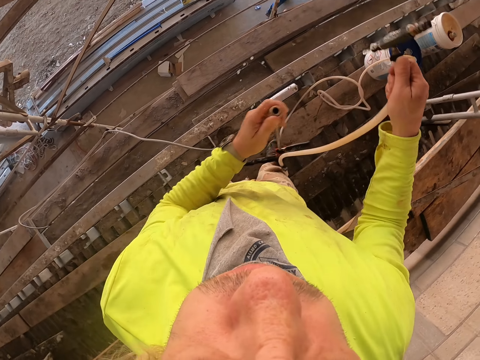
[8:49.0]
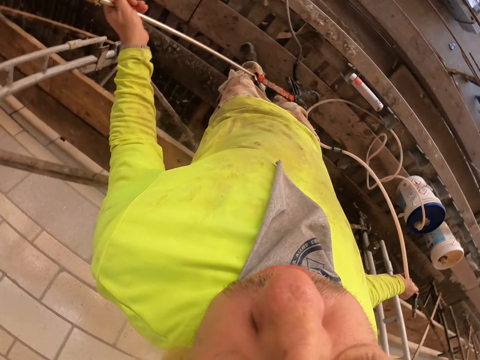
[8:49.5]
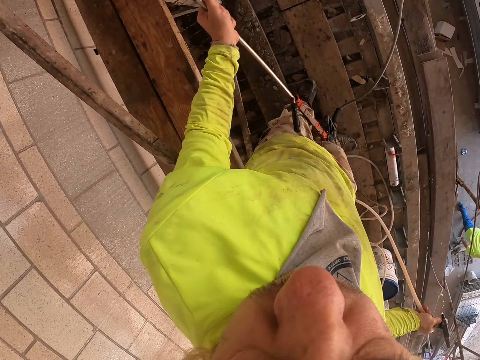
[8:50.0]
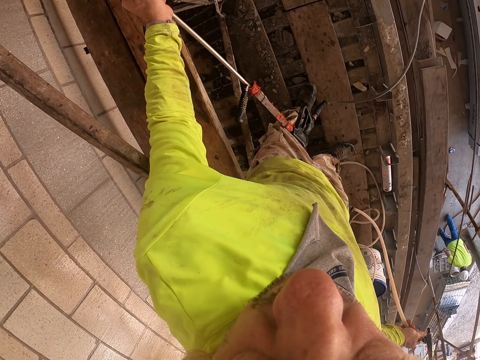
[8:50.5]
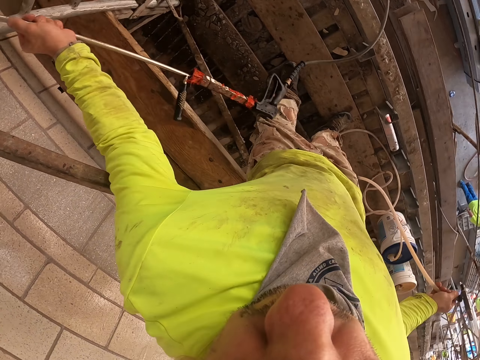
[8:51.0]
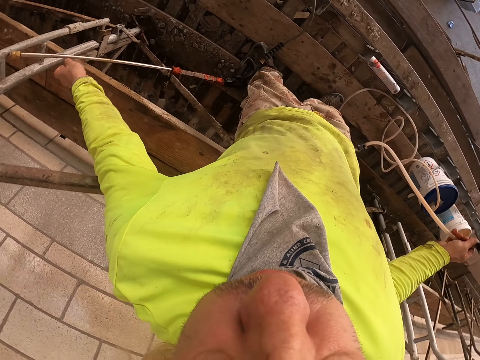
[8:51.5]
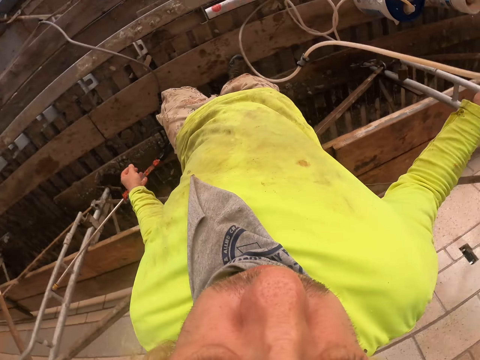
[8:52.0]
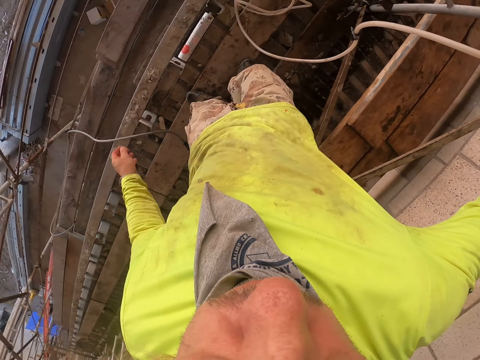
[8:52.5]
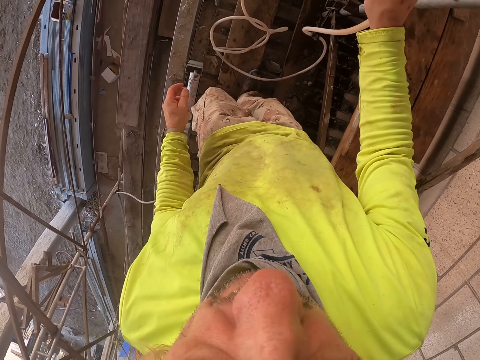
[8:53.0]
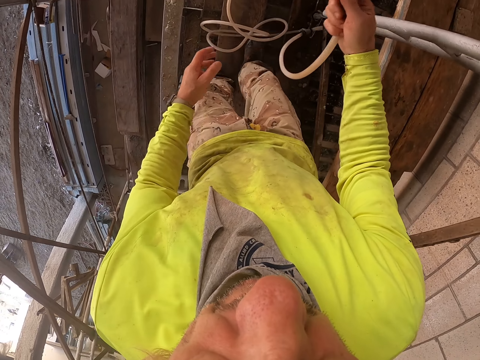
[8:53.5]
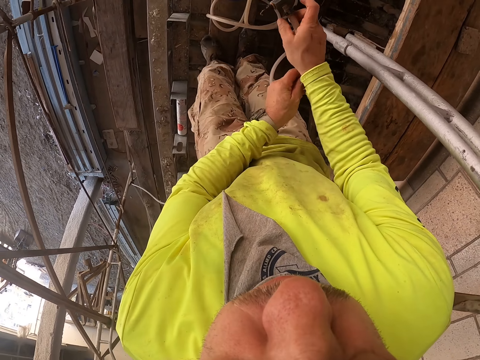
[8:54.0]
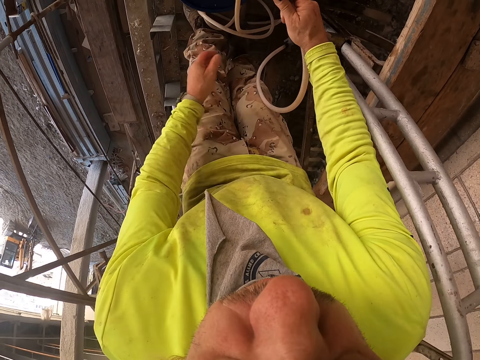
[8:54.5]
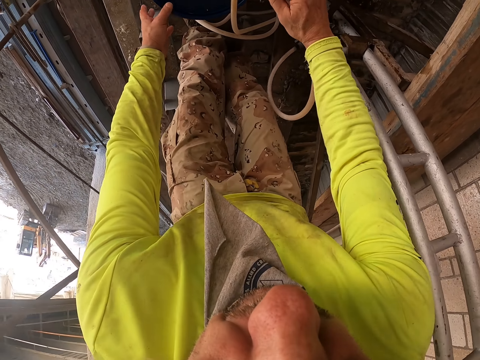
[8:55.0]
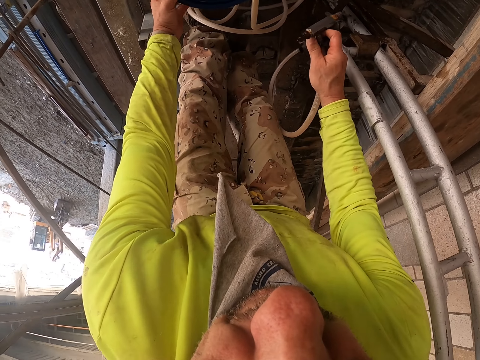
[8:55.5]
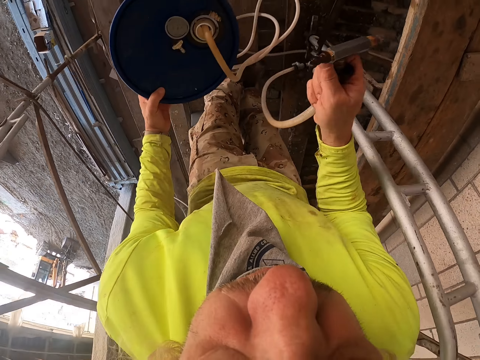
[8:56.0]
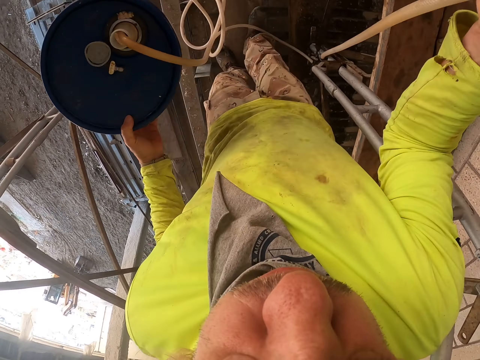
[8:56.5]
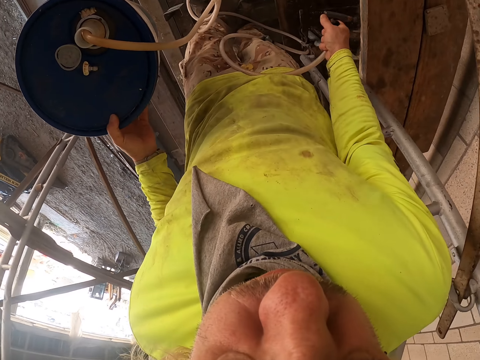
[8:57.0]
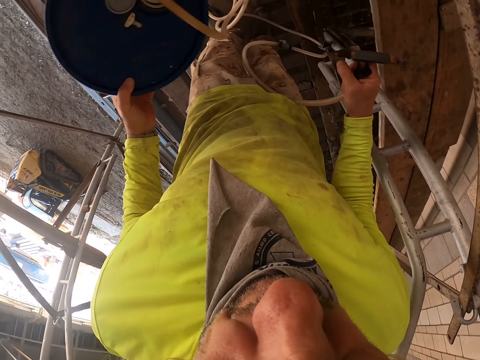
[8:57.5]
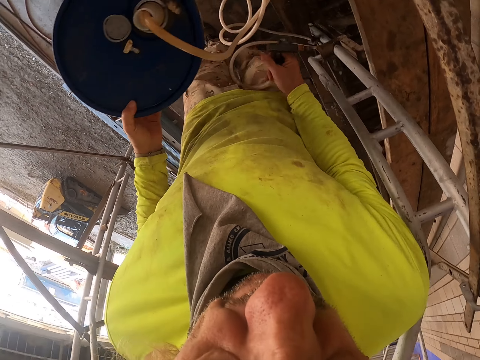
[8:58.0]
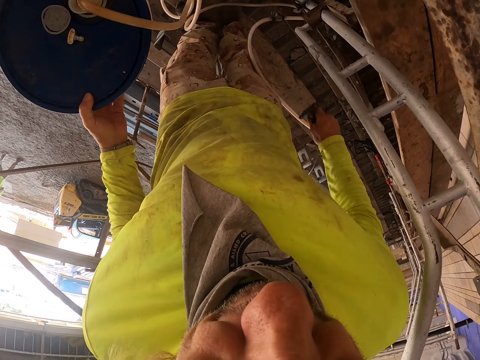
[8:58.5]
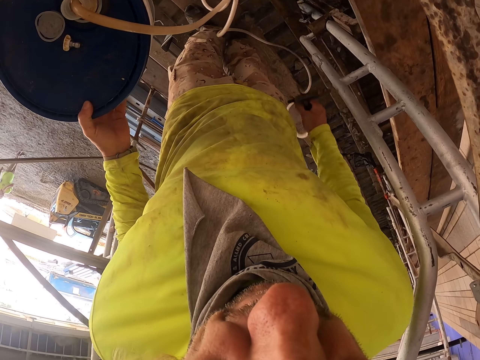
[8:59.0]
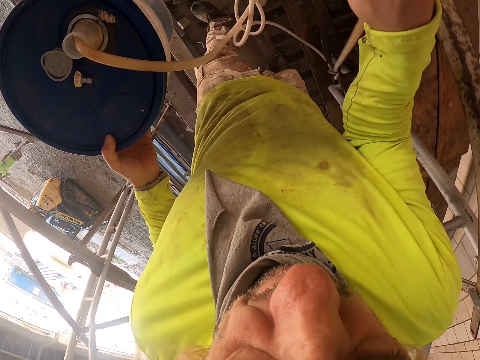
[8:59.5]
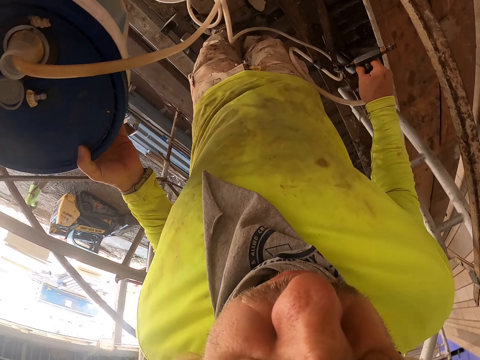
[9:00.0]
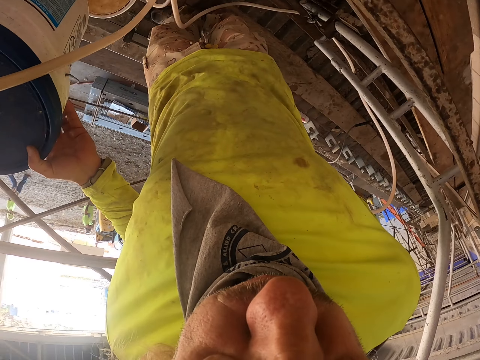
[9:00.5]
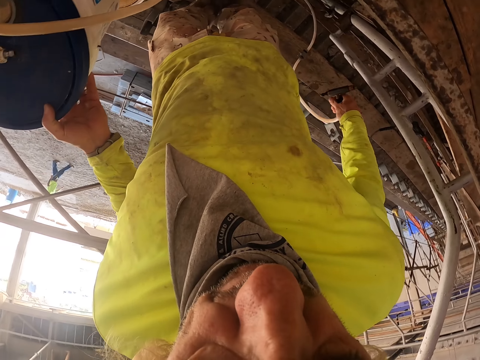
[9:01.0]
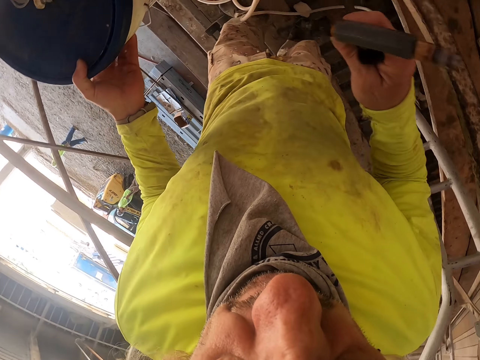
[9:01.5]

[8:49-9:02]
The camera wearer puts the spray gun down with his left hand. He looks around. He walks. He holds the pipe with both hands. He removes his left hand from the pipe. He holds the pressure bucket with his left hand. He looks around.

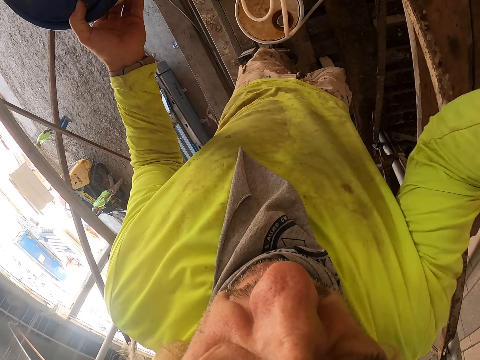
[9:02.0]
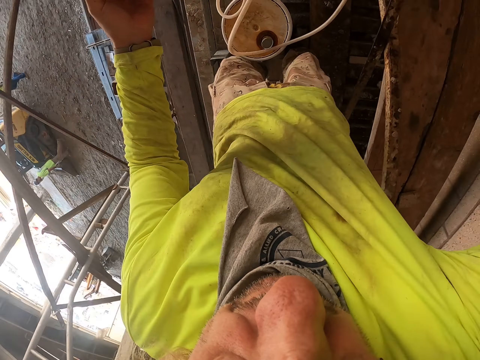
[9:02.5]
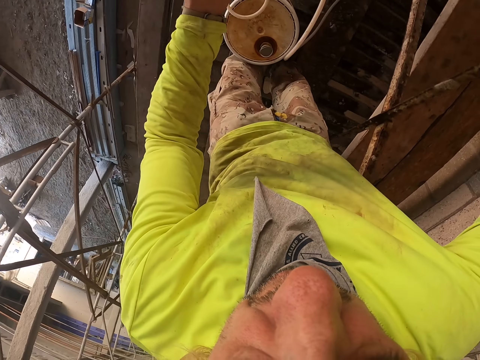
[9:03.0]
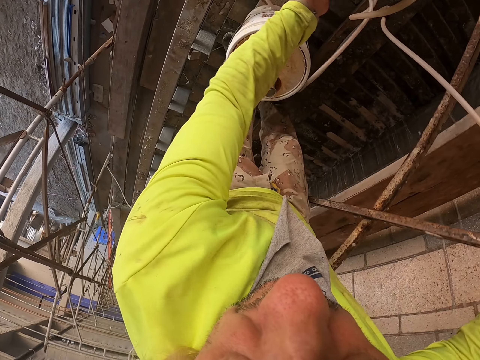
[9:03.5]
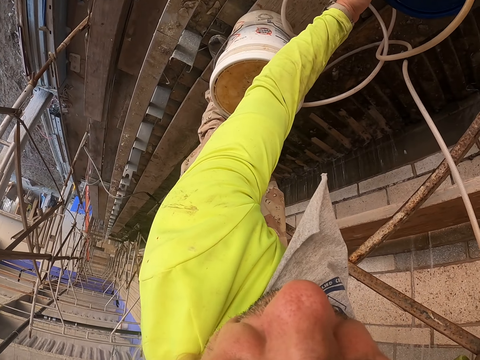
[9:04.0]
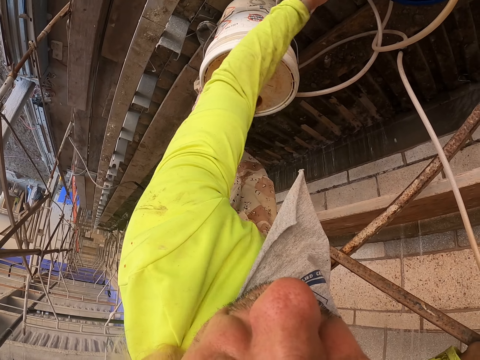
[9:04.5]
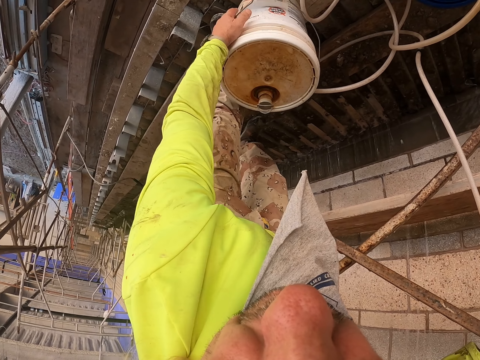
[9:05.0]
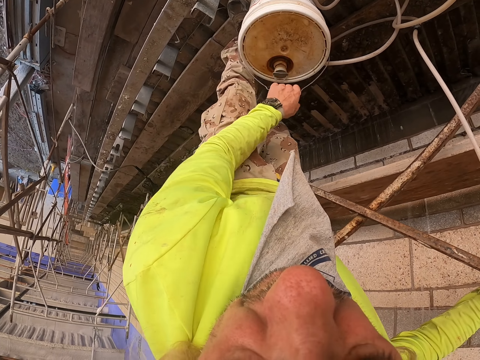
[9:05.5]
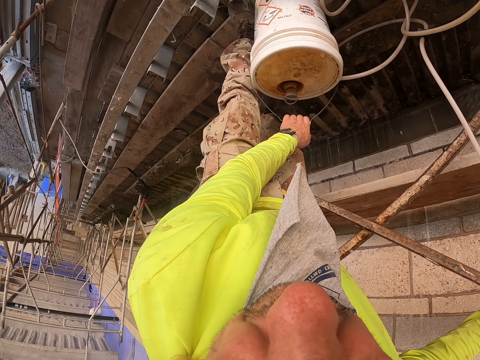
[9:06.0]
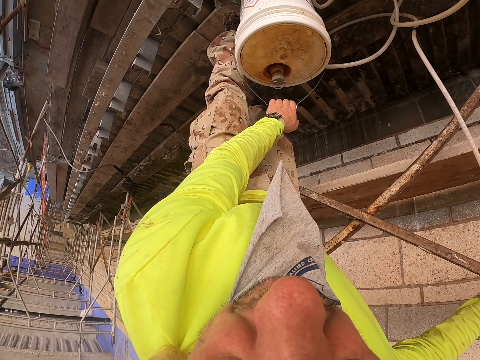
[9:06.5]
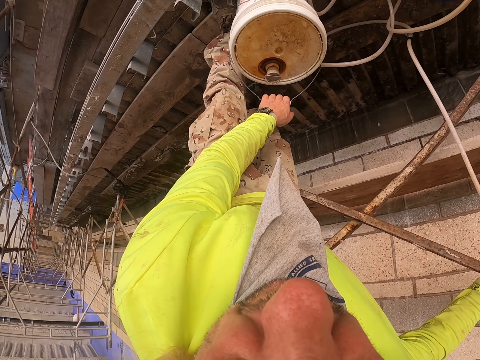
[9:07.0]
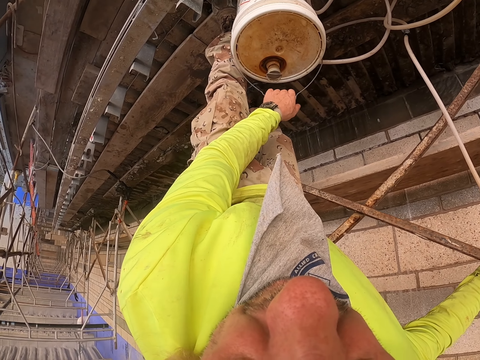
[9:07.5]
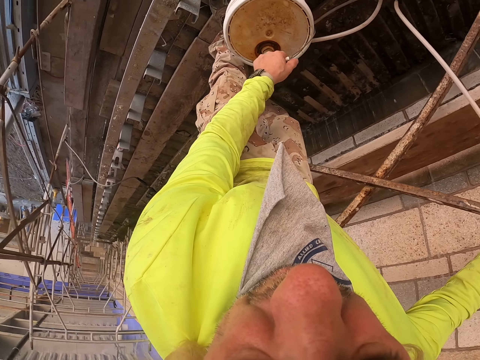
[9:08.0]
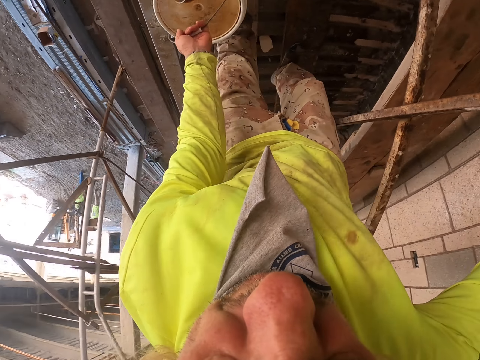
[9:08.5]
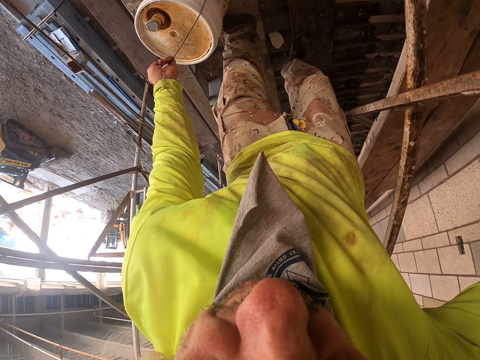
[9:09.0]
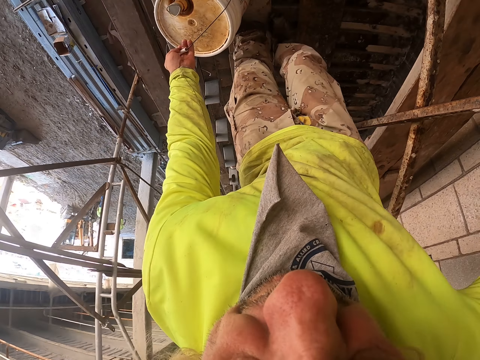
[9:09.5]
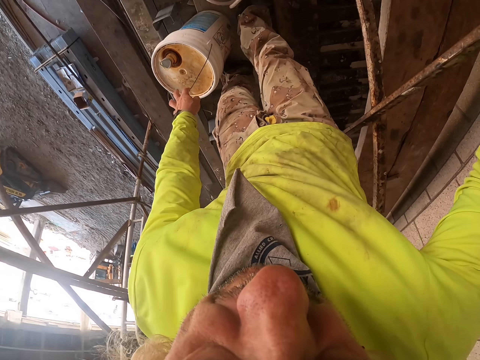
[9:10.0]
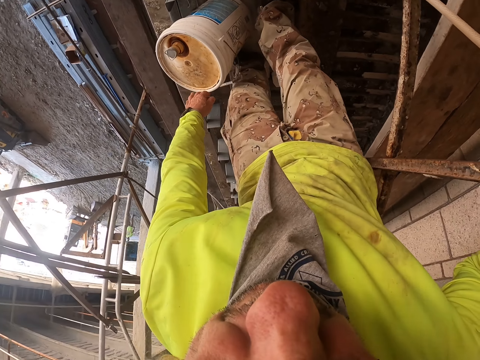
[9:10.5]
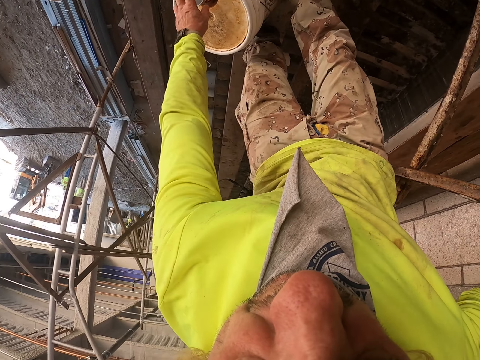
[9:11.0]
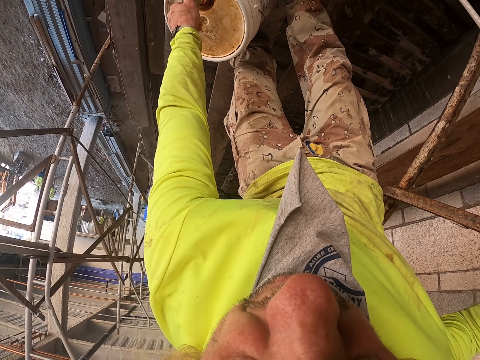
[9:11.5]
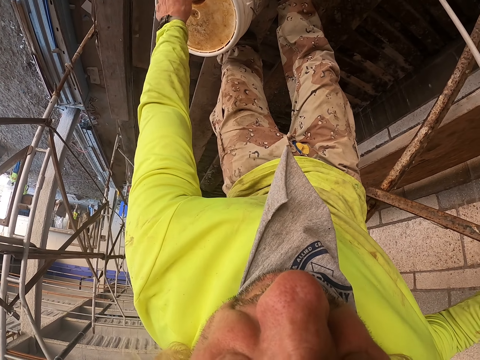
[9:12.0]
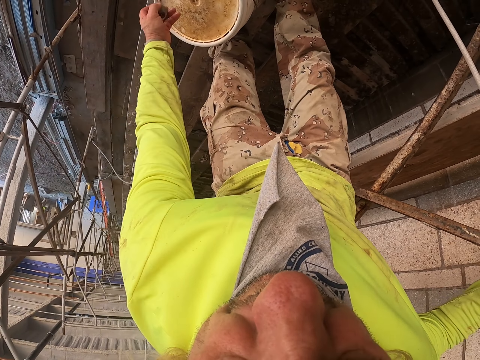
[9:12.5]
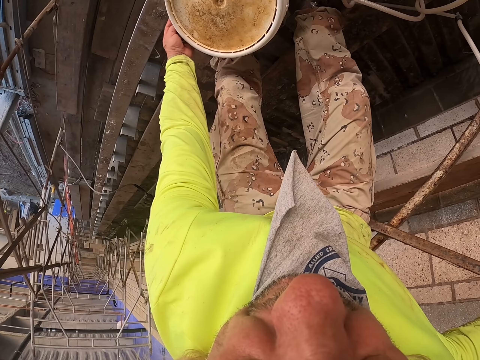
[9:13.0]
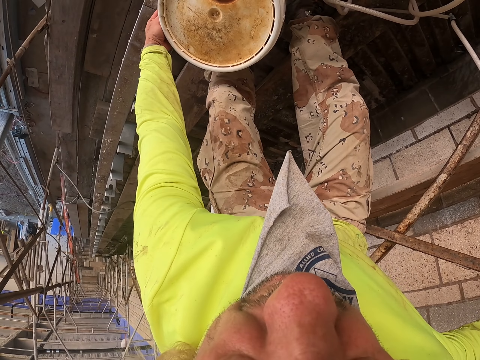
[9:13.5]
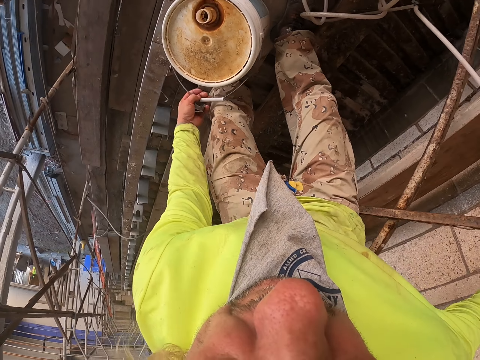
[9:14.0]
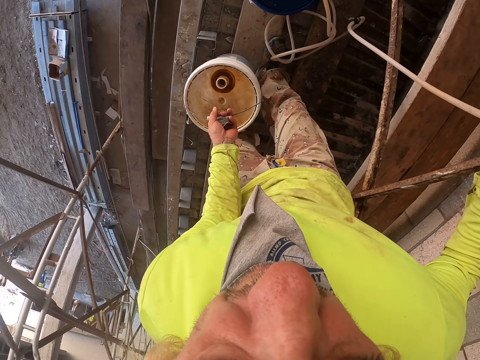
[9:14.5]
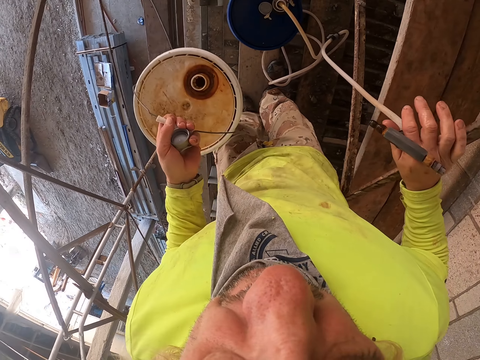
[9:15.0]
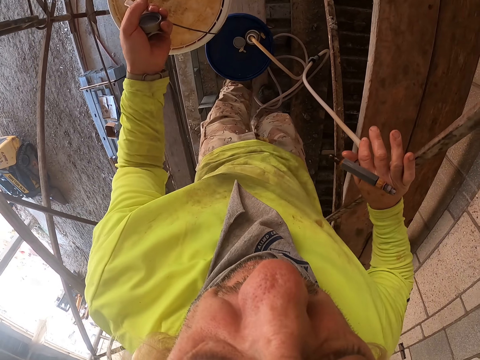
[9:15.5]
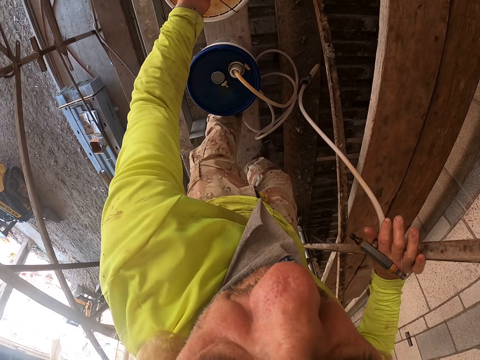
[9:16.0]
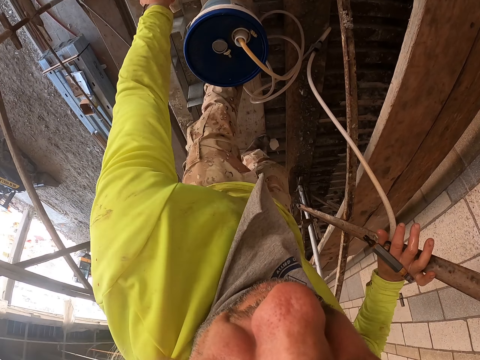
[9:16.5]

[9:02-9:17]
The camera wearer puts the pressure bucket down. He picks up another pressure bucket with his left hand. He opens the pressure bucket cap. He holds the cap with his left hand. He carries the pressure bucket with his left hand. He puts the bucket down.
